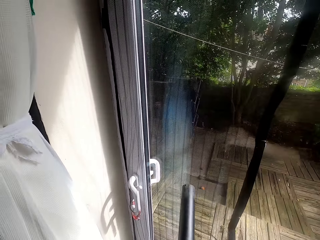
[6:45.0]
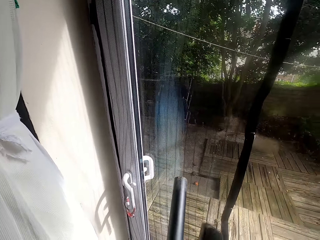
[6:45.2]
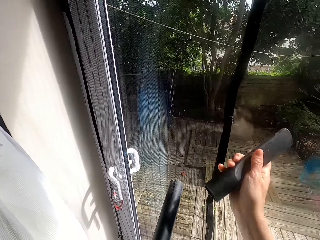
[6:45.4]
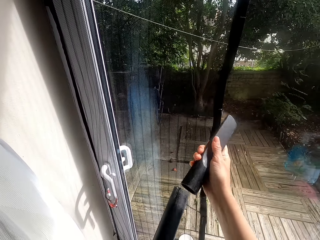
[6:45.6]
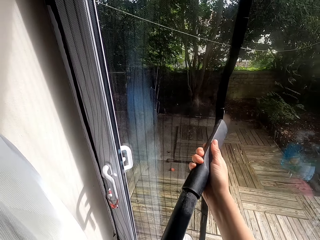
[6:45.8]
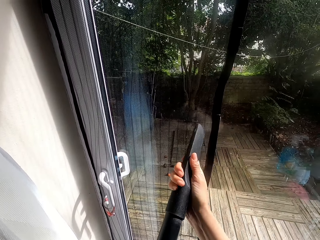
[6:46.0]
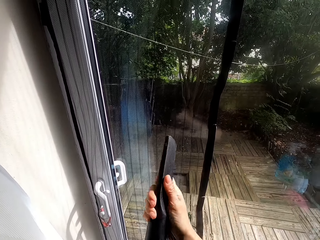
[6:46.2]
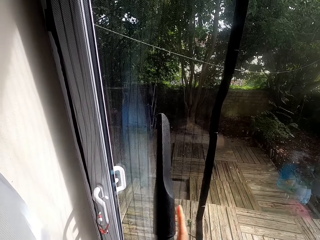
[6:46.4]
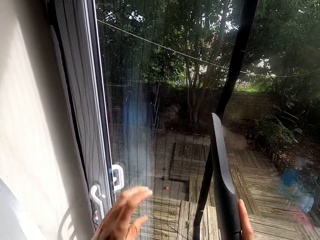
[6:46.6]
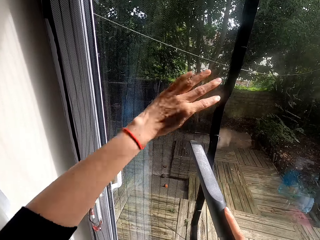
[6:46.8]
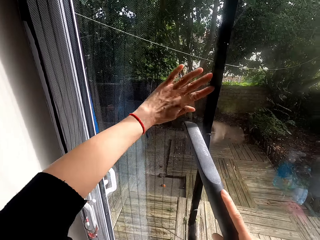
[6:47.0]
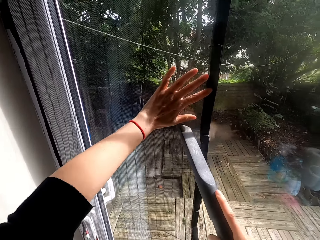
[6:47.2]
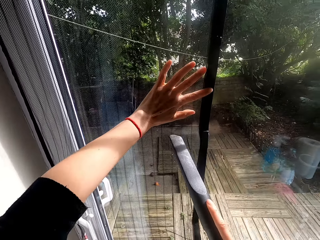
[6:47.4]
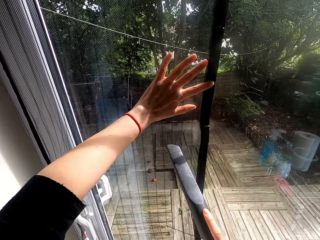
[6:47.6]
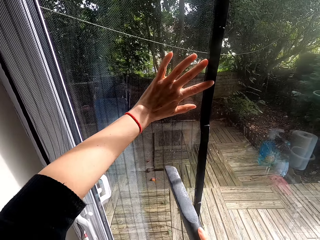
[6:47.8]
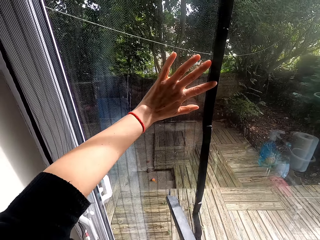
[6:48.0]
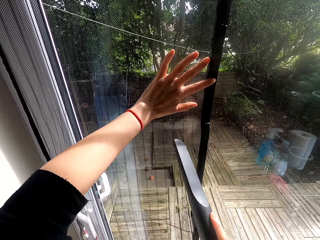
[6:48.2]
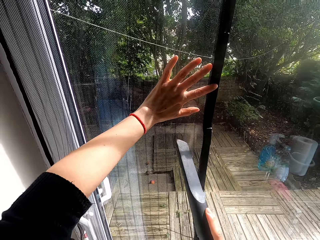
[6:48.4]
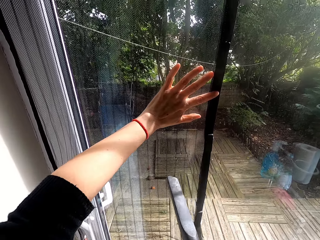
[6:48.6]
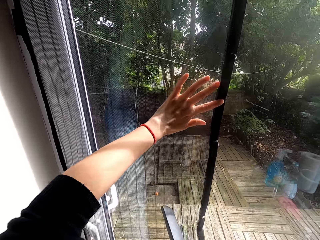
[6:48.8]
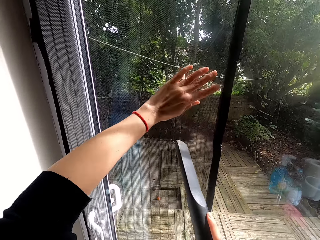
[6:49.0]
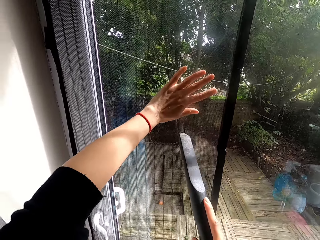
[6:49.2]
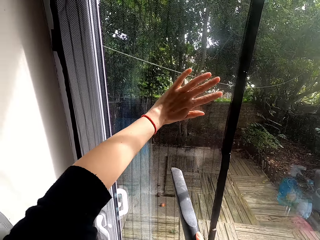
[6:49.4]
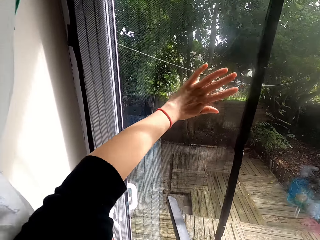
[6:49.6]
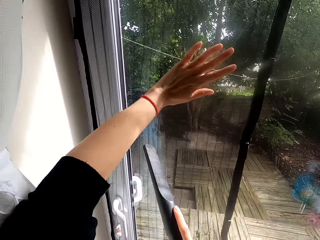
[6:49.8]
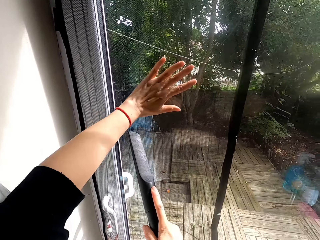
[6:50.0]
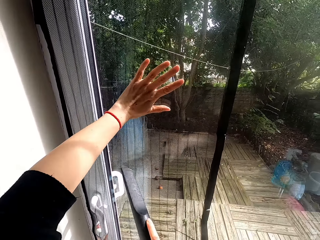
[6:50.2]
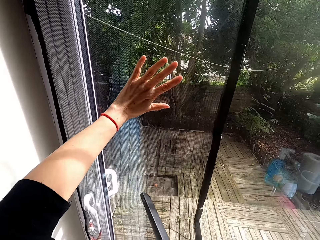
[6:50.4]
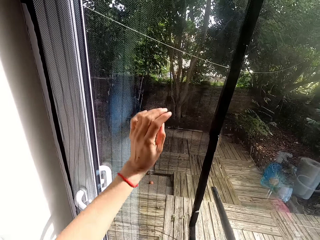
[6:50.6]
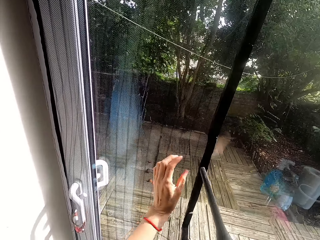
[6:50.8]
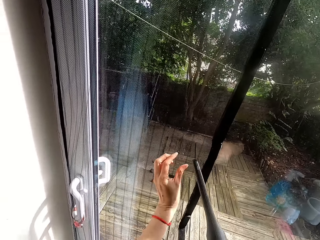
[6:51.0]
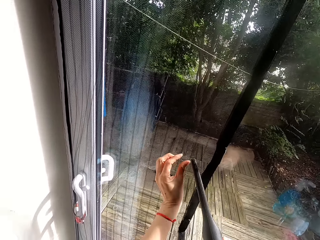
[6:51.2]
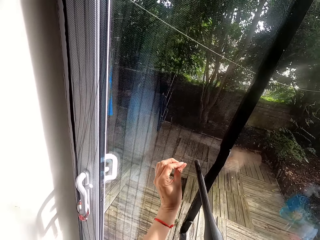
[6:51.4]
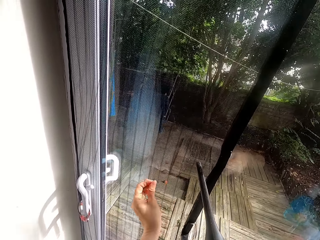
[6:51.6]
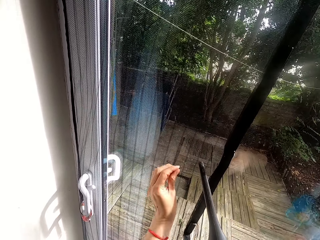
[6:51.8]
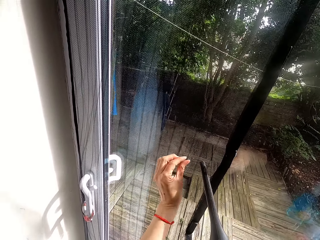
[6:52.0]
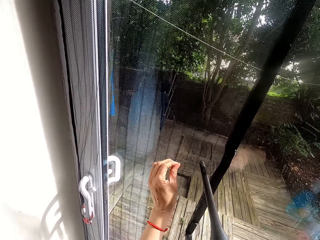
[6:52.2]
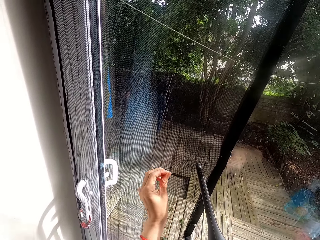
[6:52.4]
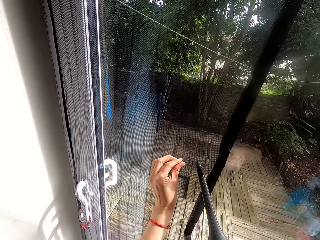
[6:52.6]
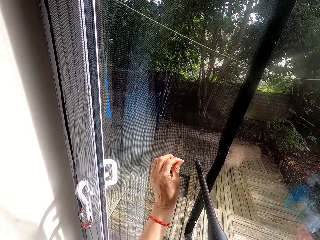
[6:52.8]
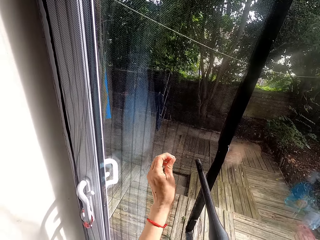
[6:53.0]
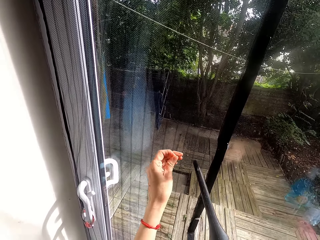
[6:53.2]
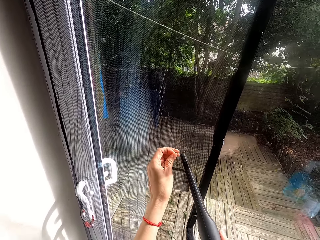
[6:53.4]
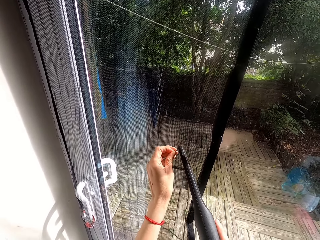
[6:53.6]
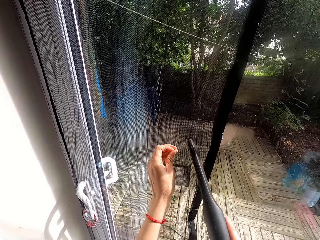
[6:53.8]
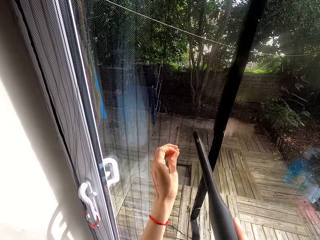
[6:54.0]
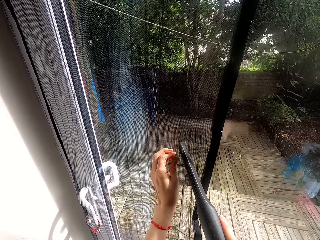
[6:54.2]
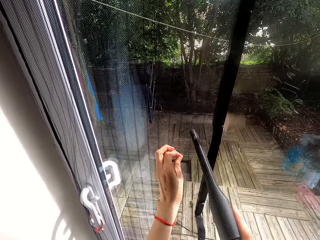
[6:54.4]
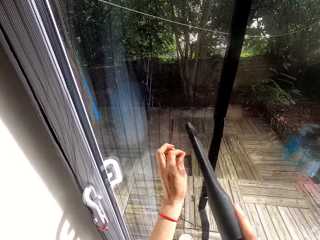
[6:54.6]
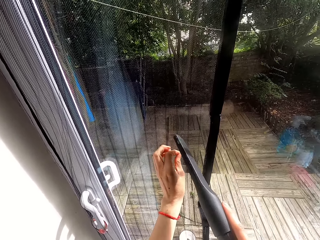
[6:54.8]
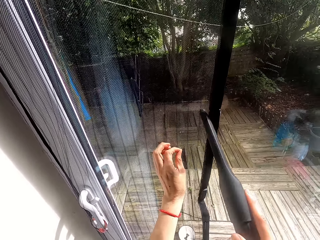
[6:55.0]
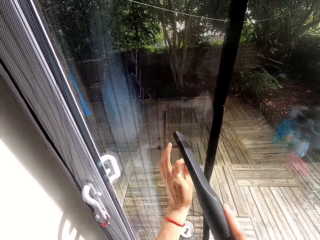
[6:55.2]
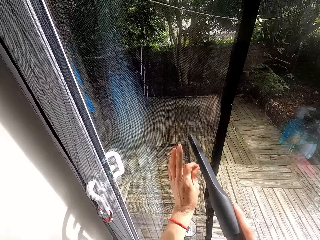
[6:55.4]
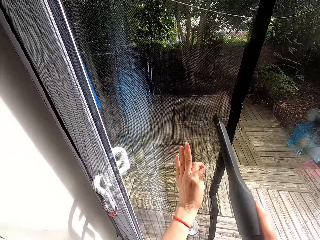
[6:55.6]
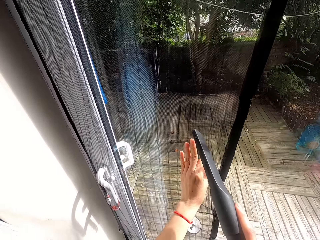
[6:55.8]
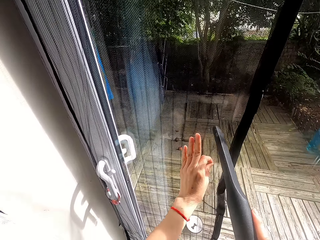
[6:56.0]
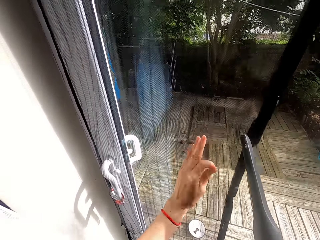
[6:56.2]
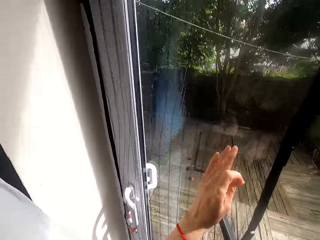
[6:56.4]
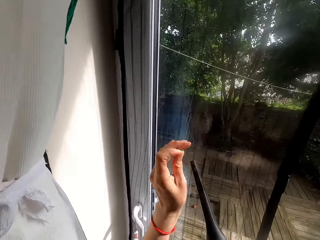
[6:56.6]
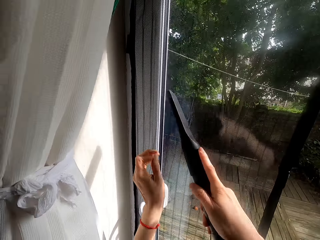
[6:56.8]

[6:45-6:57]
The camera wearer fixes part of the vacuum cleaner on the vacuum cleaner. They clean the curtain with the vacuum cleaner.

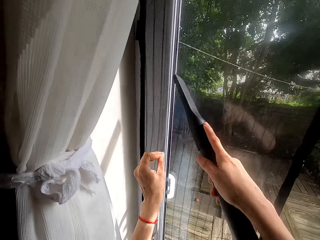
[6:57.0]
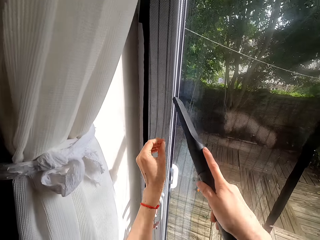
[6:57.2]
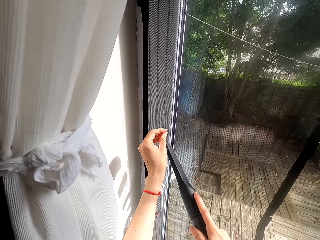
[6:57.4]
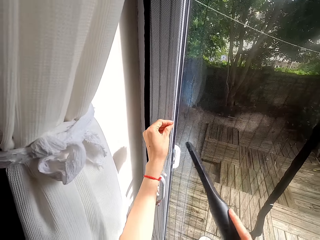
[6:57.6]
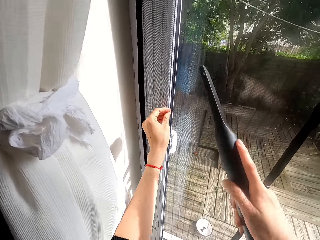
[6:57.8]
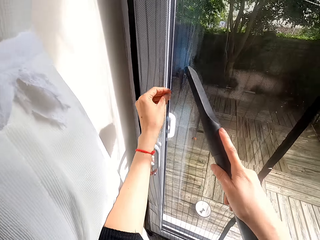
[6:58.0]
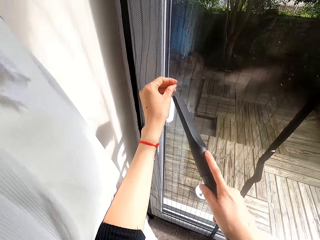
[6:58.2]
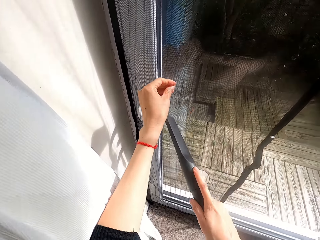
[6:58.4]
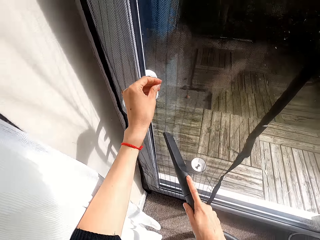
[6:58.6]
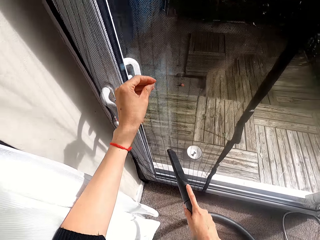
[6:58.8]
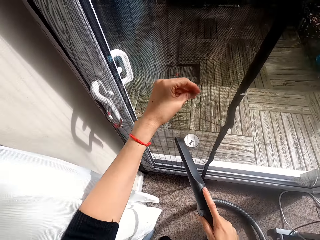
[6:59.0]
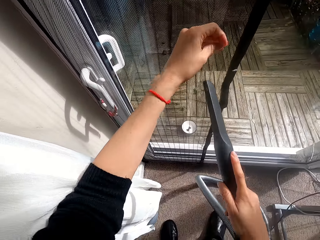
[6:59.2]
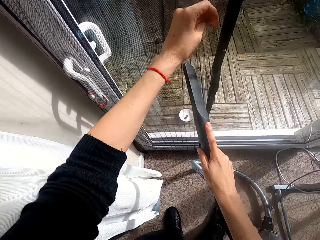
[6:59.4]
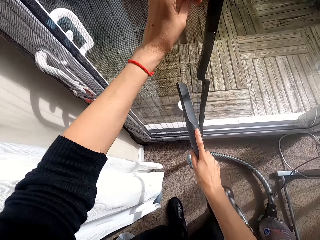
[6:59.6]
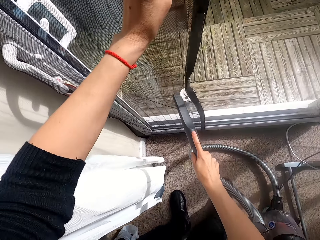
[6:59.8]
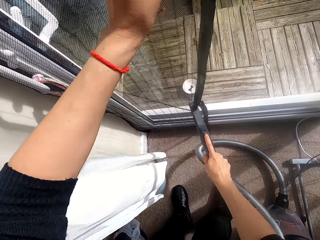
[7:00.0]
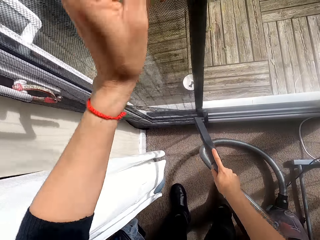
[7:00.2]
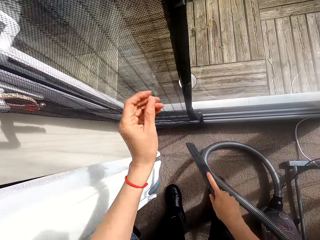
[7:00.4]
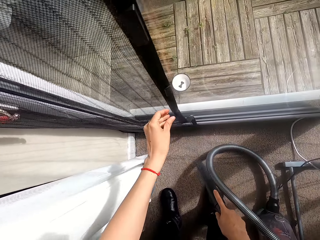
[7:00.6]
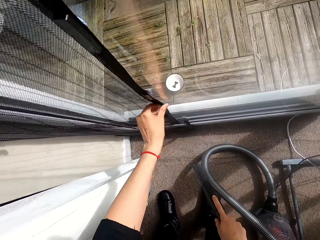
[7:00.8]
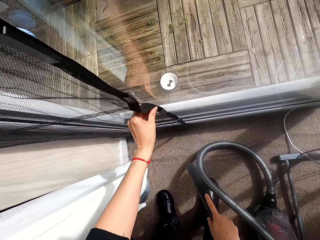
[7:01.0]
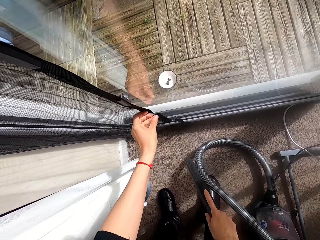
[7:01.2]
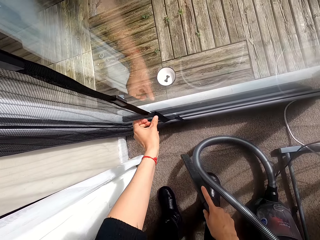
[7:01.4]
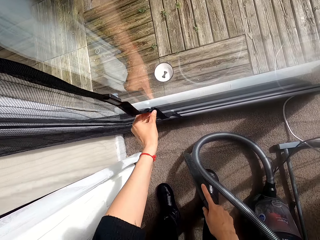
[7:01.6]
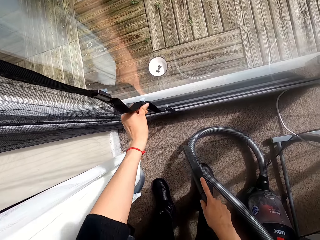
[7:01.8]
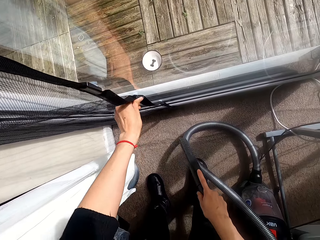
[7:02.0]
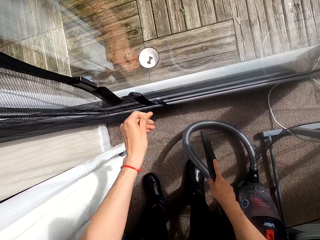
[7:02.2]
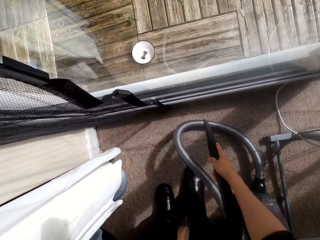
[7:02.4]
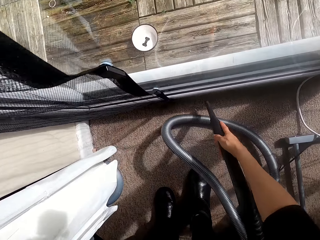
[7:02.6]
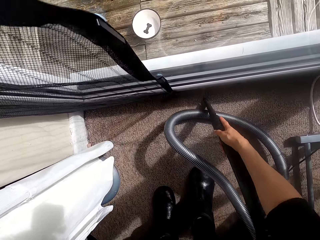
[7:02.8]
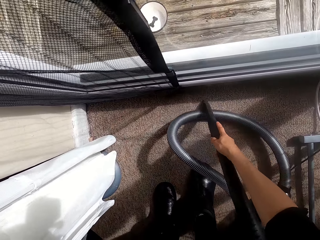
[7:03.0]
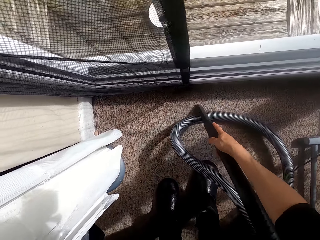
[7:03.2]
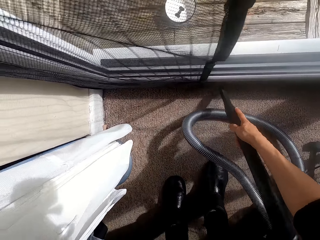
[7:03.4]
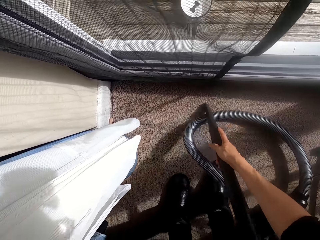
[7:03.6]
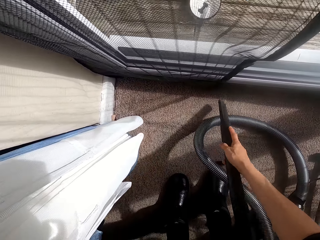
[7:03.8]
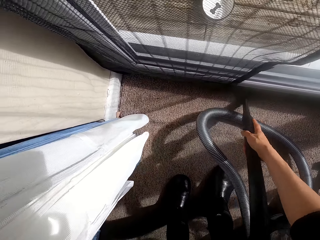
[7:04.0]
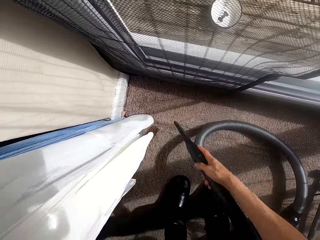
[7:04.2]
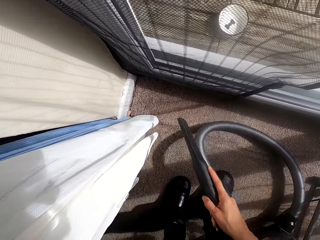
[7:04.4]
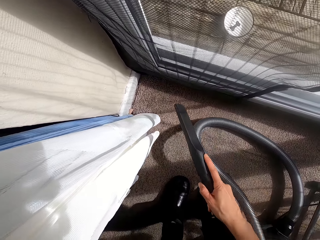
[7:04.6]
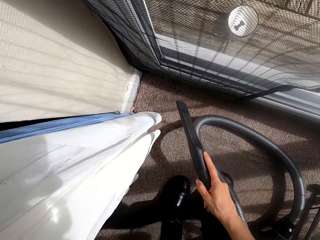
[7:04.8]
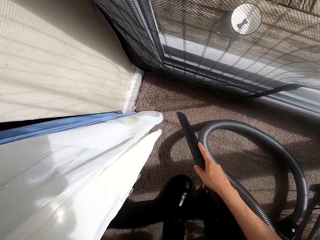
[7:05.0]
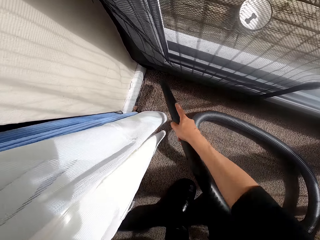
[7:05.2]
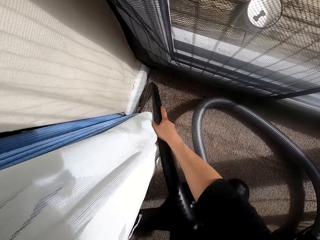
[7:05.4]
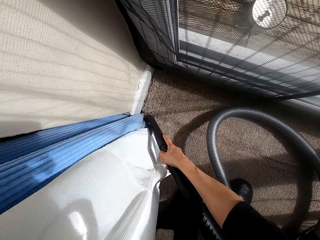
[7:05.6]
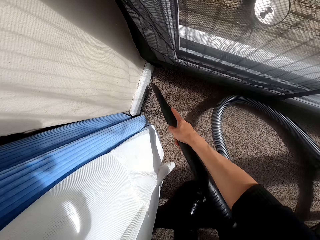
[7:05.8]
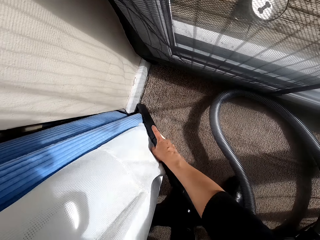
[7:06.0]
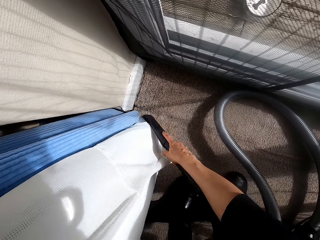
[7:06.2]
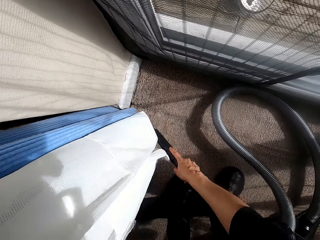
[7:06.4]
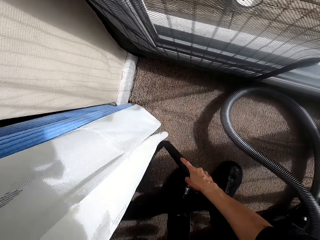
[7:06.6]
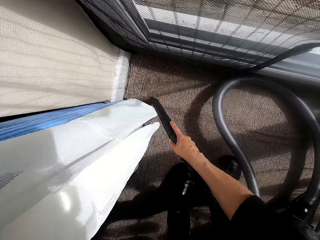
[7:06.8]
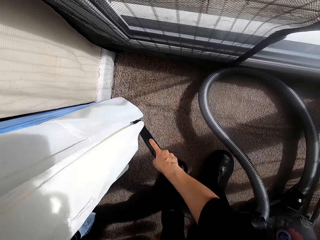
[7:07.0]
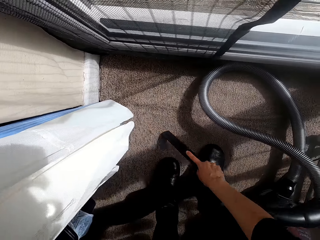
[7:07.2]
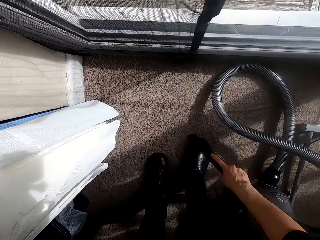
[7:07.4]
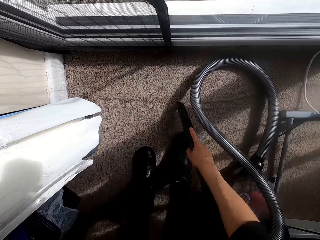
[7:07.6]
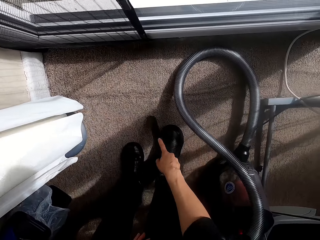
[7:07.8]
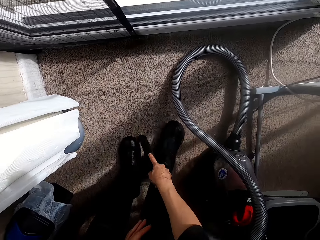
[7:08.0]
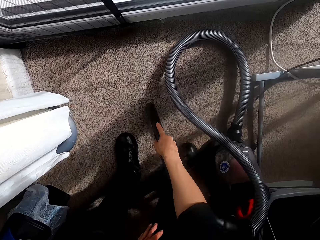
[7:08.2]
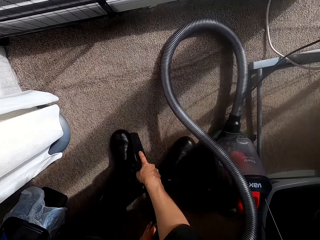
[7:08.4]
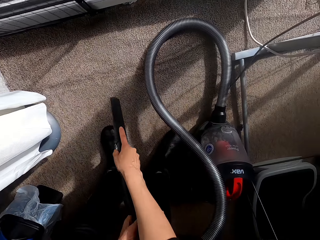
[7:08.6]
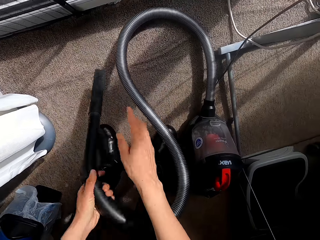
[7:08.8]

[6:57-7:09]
The camera wearer cleans the floor with the vacuum cleaner.
